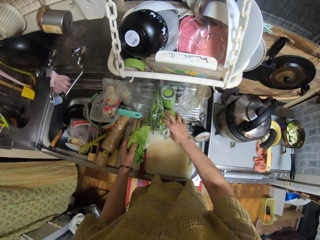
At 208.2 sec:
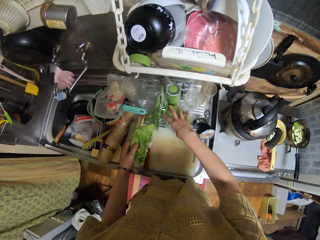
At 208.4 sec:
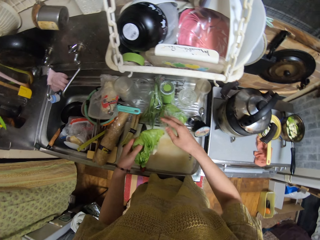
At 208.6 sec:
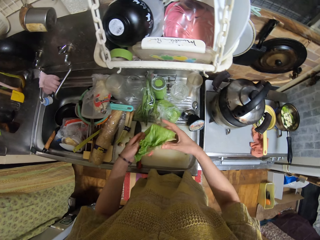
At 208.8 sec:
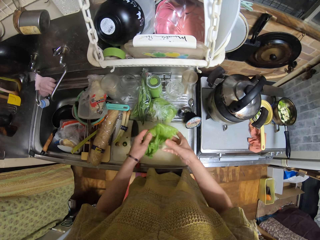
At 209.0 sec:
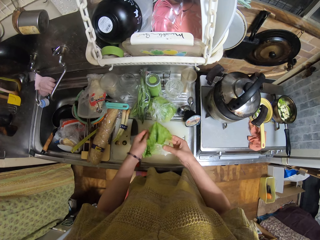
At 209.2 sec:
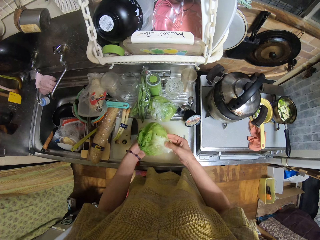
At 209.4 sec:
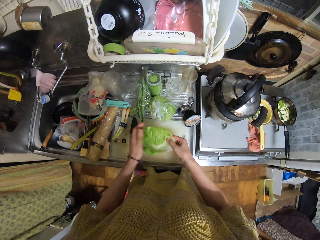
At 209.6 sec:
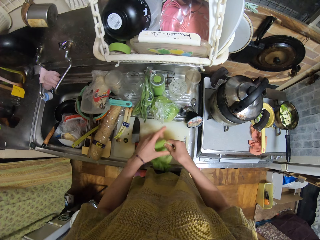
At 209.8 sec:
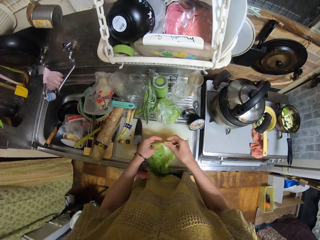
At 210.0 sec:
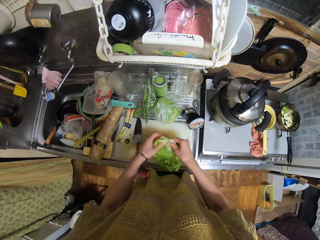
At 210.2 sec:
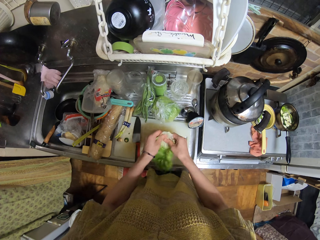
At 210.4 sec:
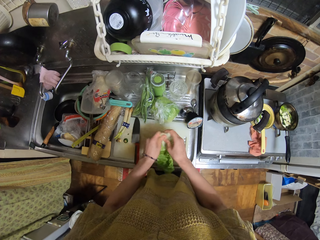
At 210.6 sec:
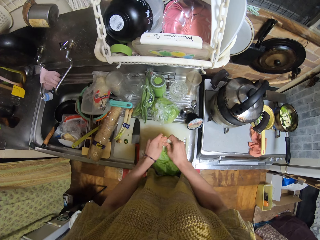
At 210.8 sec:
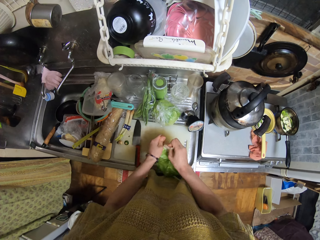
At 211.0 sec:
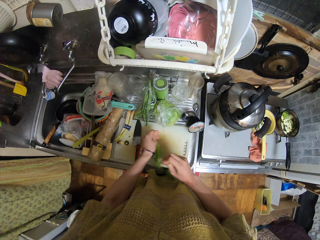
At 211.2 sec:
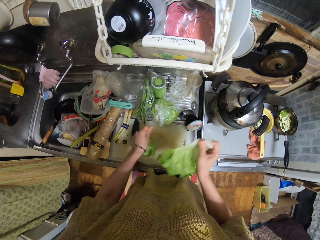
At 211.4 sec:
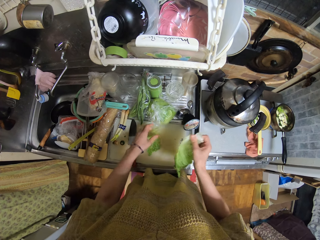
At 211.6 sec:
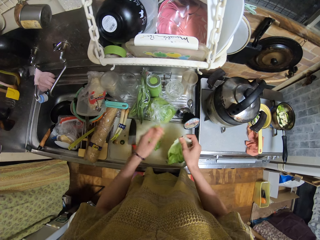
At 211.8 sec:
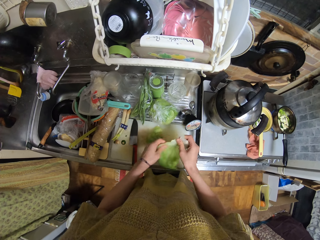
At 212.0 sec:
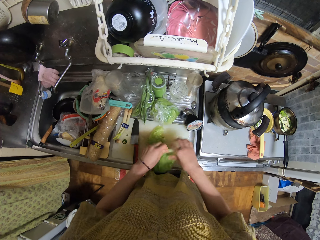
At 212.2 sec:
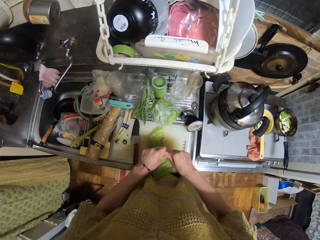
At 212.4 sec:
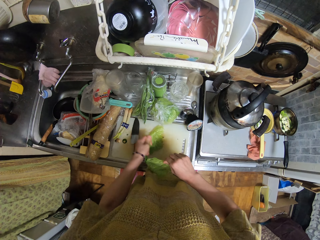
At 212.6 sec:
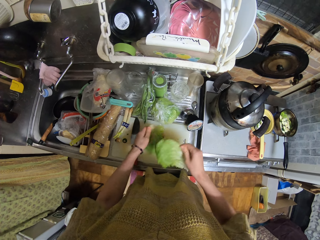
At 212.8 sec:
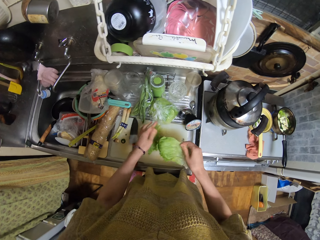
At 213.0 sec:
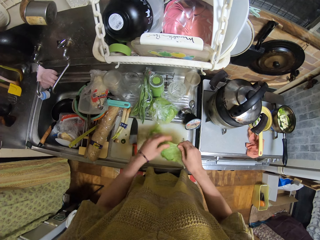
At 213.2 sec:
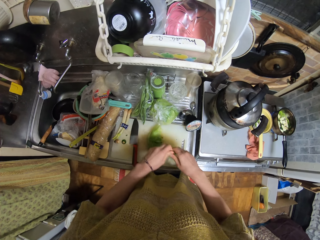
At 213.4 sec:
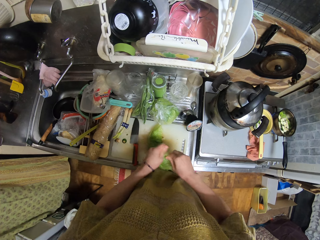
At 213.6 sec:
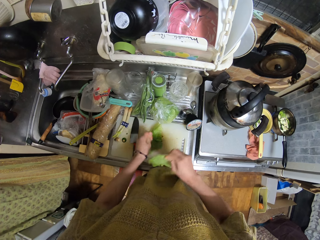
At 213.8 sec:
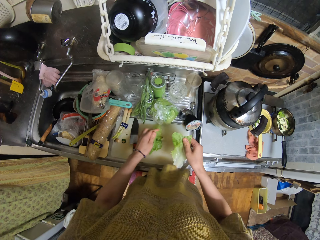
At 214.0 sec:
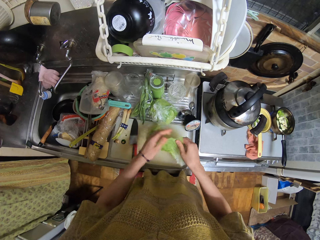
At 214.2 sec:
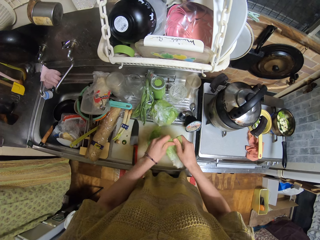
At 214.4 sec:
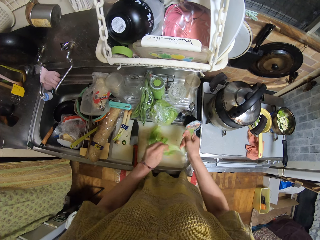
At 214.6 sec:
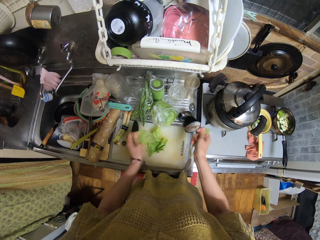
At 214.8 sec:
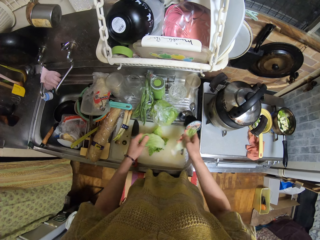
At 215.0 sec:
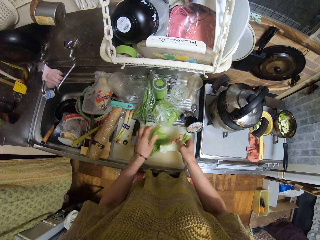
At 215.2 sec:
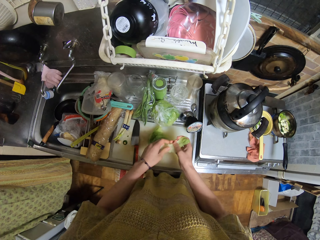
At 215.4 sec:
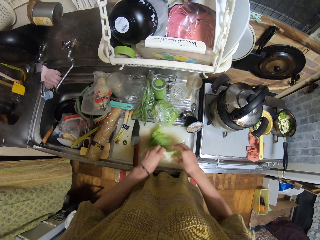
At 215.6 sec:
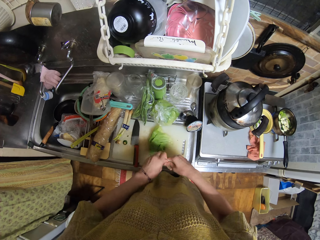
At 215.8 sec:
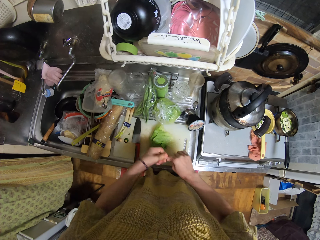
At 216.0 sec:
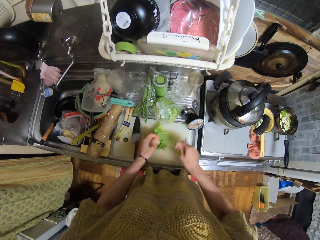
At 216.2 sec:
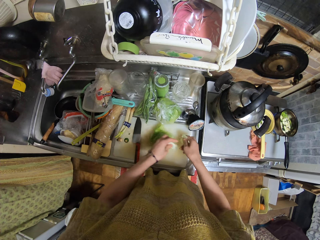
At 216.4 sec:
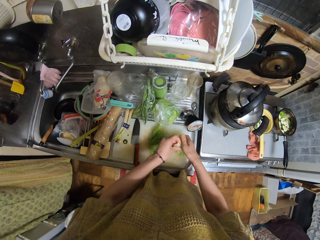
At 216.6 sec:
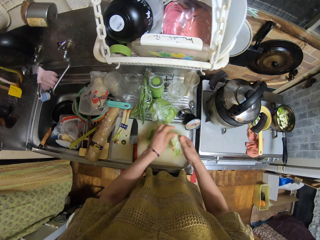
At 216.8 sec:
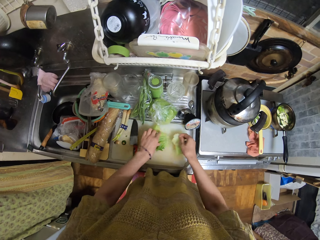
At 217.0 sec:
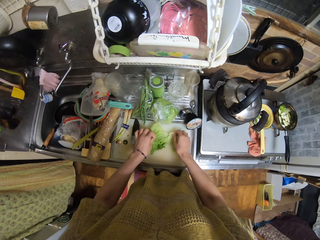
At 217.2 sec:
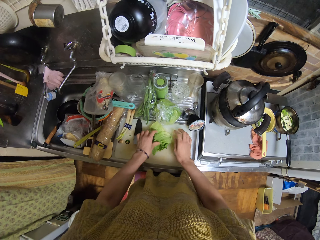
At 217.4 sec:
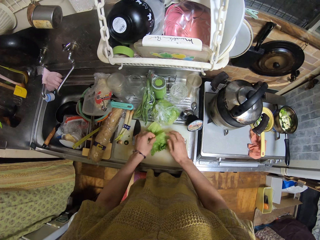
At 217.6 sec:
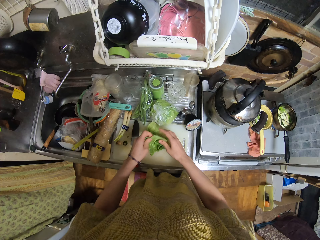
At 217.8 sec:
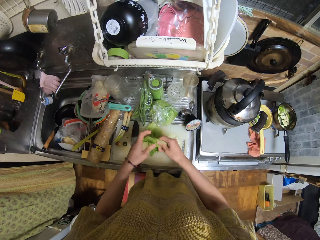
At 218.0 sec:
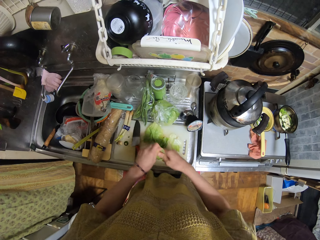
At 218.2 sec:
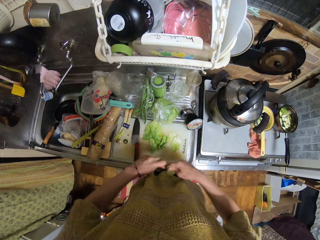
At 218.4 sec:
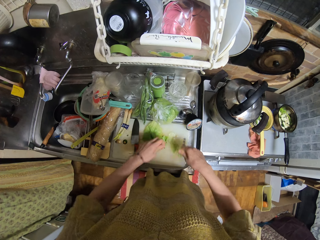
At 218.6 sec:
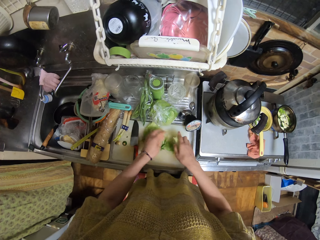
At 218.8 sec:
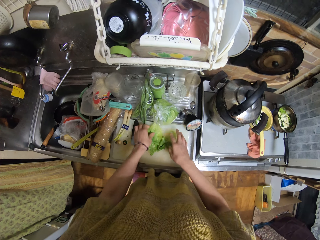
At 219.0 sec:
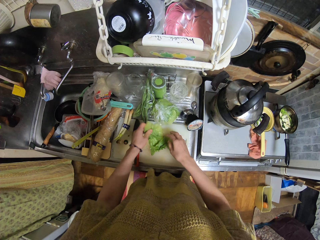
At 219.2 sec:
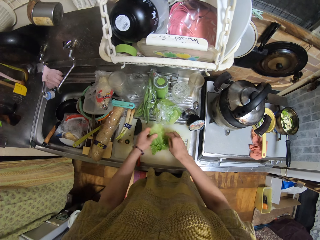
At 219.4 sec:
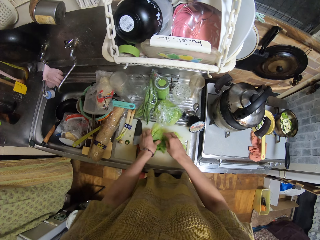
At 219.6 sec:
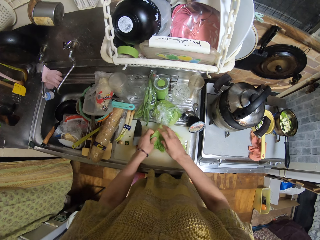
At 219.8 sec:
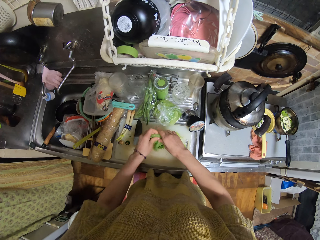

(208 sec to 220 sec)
The camera wearer drops the cabbage aside. They pick up the cabbage. They tear the leaf.

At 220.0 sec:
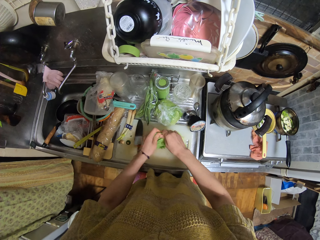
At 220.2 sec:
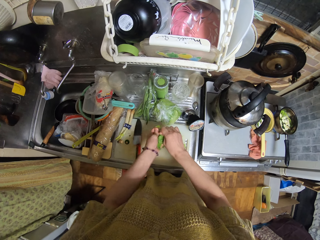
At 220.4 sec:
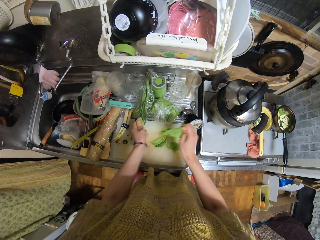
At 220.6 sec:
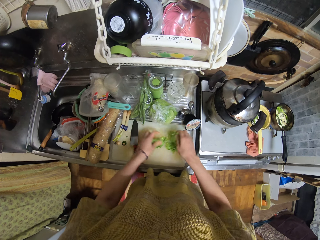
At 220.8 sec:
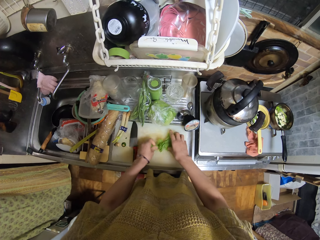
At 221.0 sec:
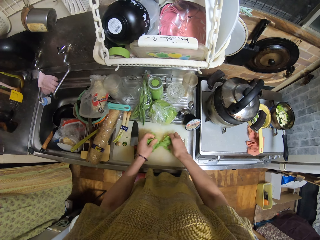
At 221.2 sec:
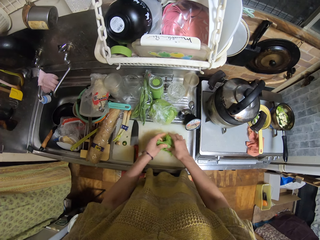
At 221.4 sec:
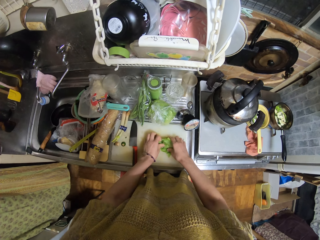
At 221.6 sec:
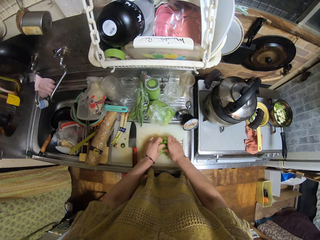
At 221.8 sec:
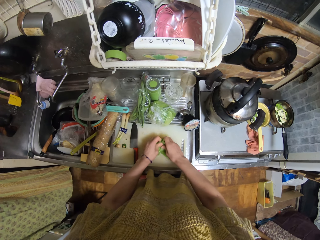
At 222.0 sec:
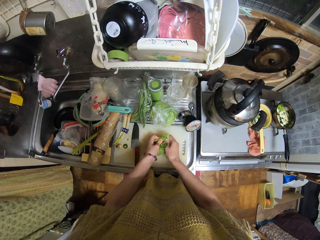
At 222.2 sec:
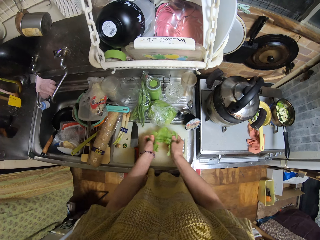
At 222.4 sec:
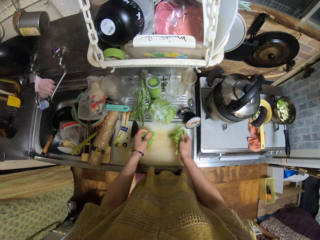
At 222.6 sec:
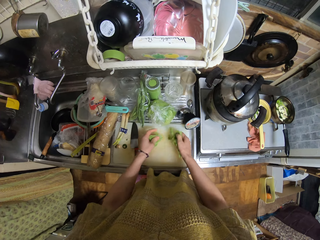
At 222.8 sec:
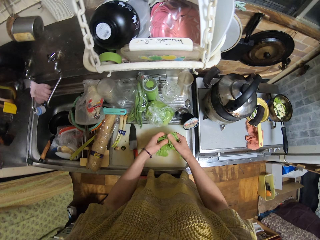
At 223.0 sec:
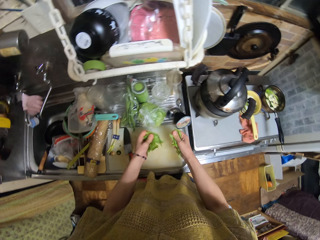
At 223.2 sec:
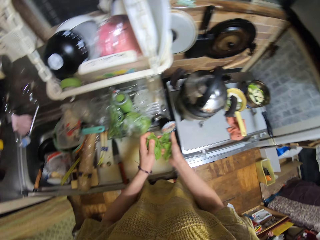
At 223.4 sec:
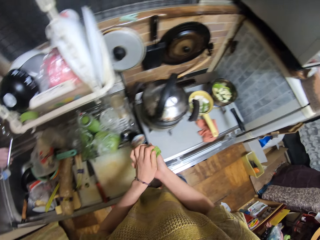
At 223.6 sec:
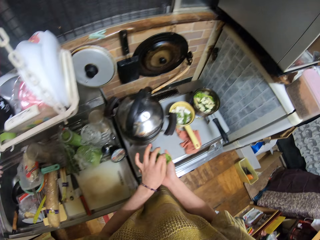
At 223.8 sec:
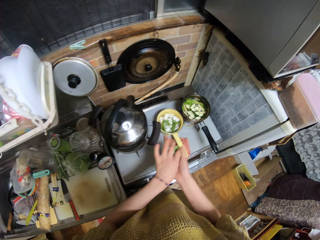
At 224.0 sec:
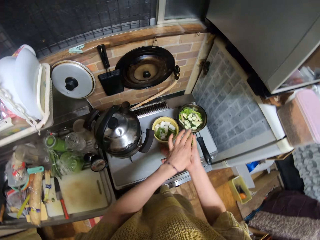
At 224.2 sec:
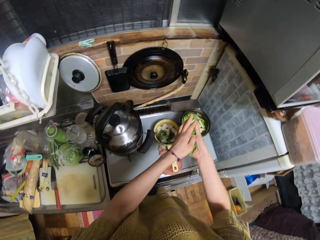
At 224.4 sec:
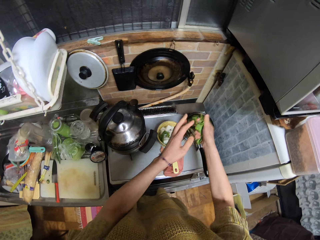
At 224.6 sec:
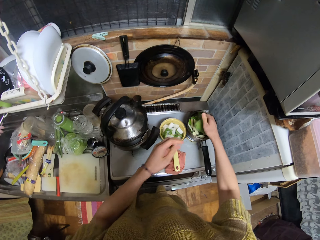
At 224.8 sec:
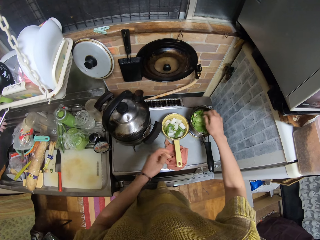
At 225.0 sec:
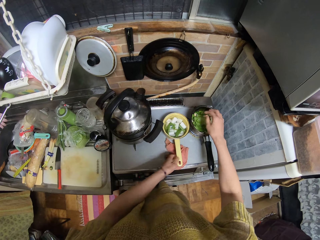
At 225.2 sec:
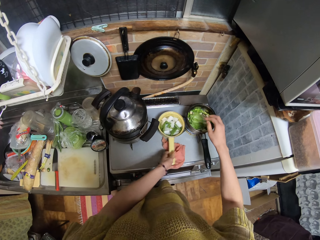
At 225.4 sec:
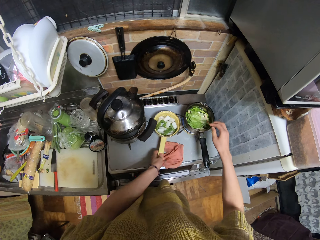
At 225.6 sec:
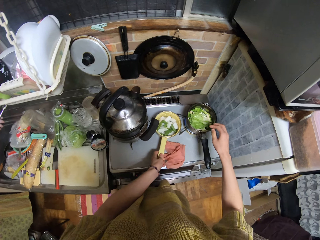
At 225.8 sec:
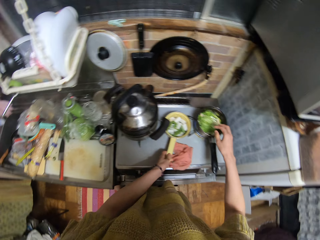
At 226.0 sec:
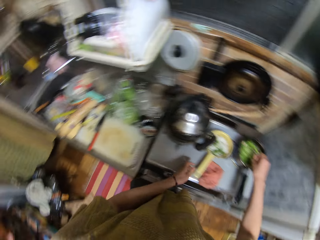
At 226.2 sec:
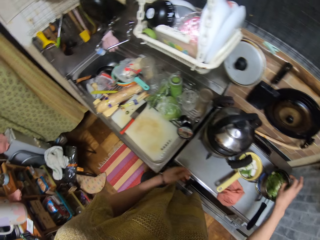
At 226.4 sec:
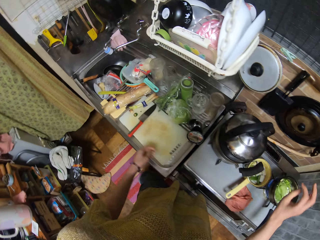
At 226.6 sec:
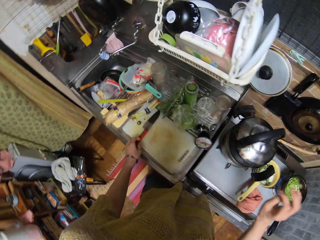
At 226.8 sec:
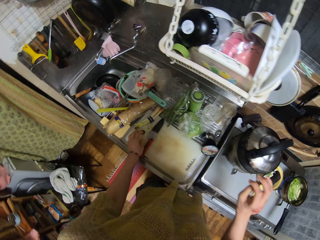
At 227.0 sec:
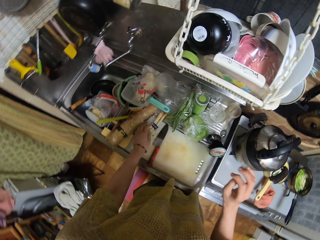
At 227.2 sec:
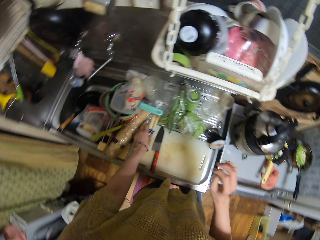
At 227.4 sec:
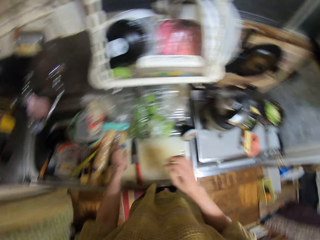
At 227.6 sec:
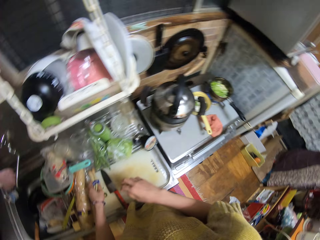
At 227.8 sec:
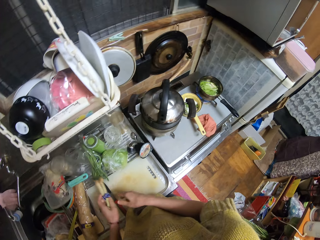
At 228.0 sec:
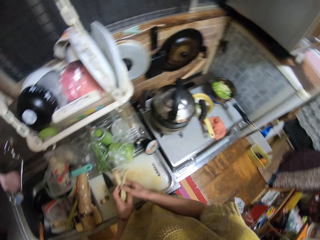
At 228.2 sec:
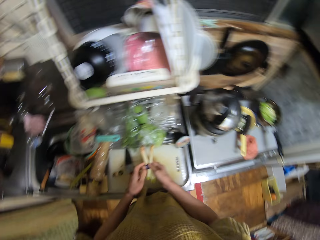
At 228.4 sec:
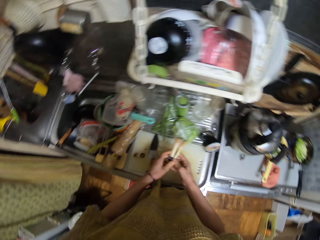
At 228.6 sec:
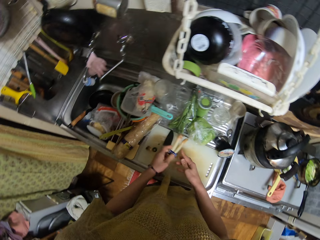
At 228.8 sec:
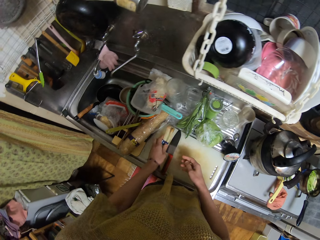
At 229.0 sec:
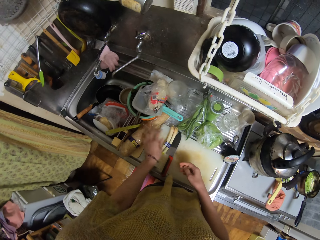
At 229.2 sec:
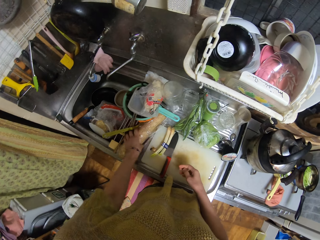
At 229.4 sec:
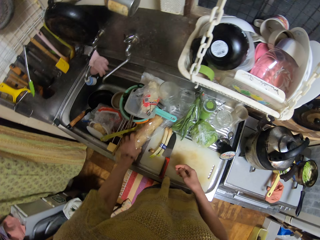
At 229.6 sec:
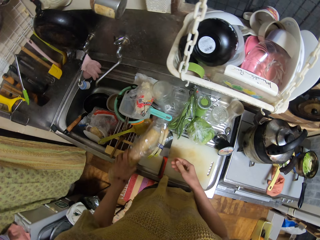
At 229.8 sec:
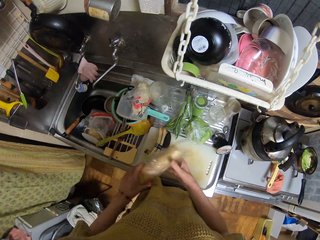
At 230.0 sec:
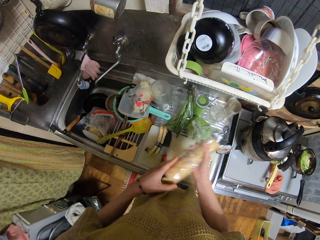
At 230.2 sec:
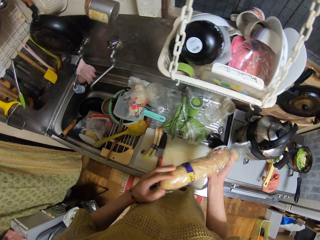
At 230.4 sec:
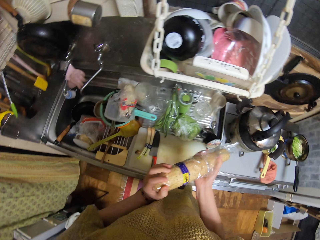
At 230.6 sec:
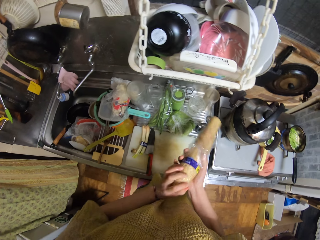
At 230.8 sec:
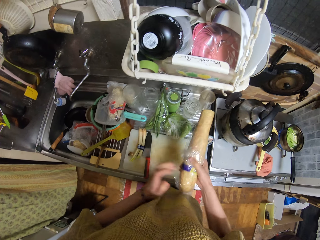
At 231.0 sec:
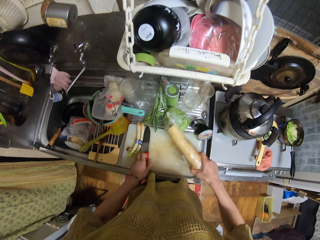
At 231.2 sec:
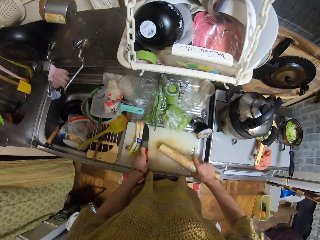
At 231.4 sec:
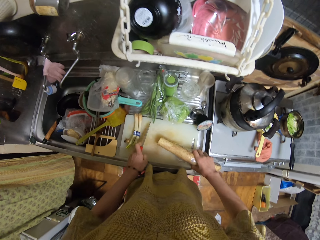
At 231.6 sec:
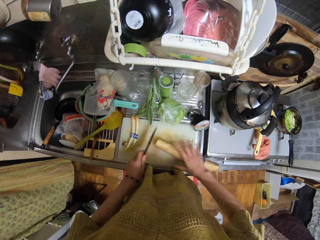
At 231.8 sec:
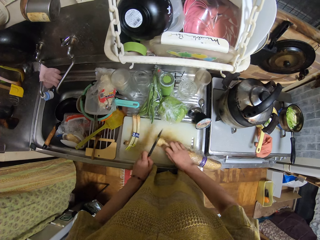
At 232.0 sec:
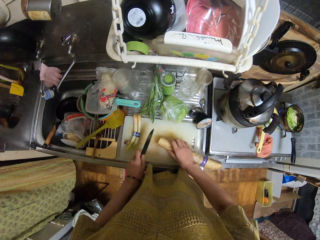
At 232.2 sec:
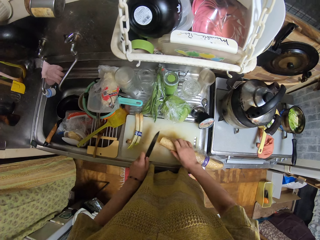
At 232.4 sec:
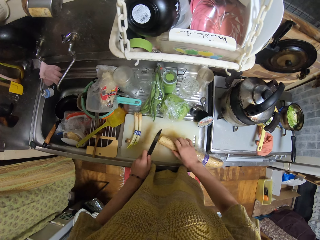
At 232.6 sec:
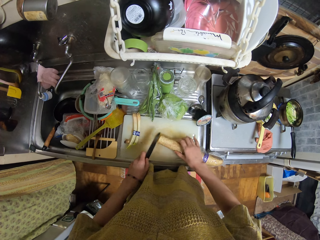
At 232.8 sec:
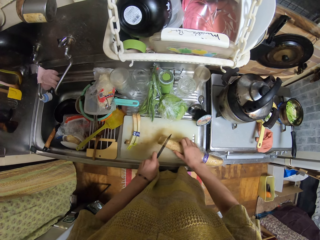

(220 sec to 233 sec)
The camera wearer adds the cabbage in the cooking pot. They adjust the pot. They look around. They pick up the bunch of ginseng and drop the bunch of ginseng. They pick up a potato. They wrap the potato. They pick up the knife.
